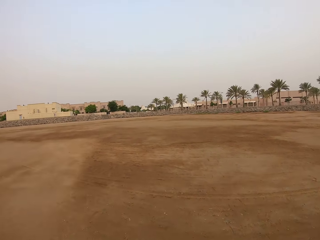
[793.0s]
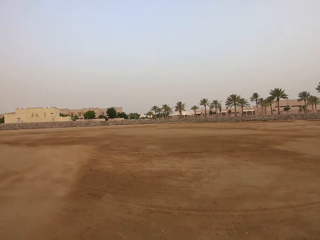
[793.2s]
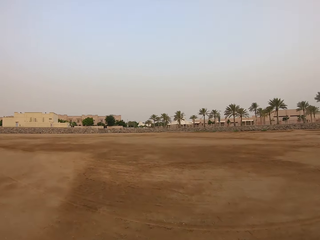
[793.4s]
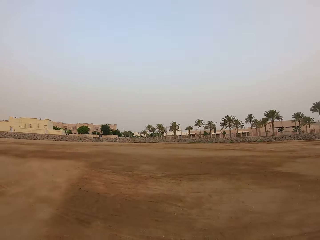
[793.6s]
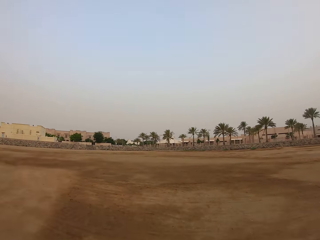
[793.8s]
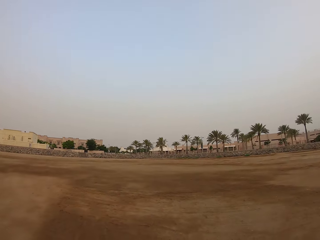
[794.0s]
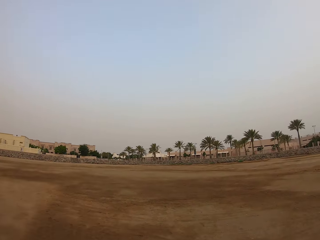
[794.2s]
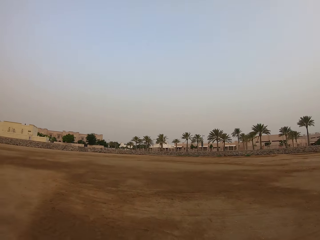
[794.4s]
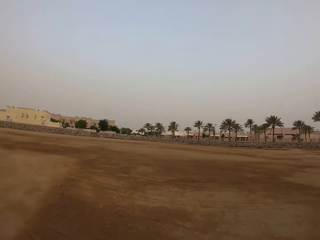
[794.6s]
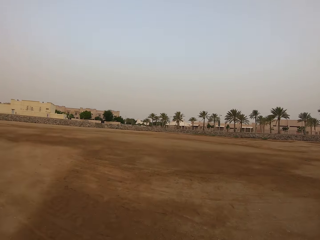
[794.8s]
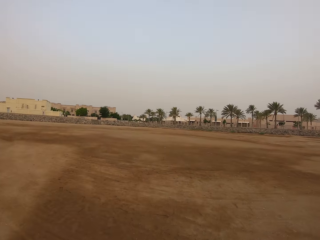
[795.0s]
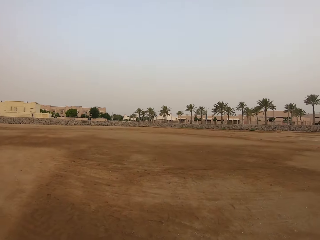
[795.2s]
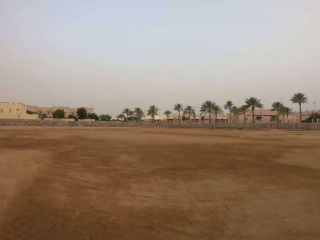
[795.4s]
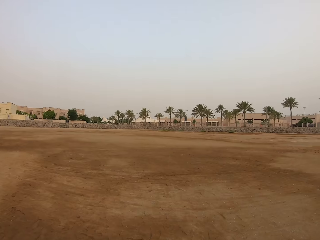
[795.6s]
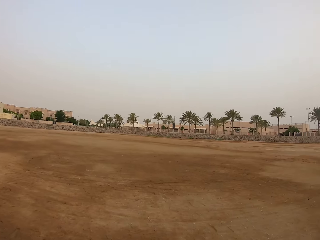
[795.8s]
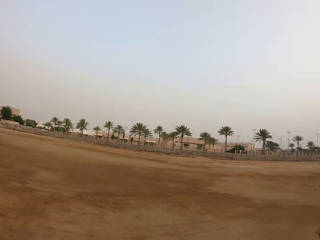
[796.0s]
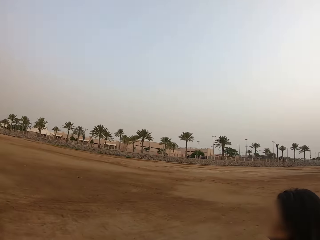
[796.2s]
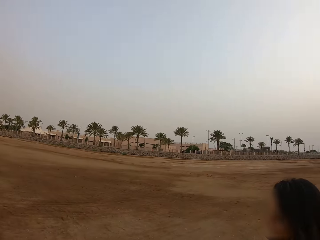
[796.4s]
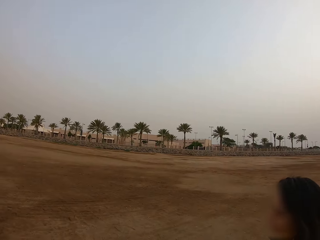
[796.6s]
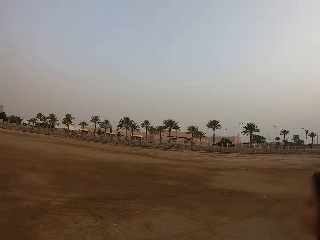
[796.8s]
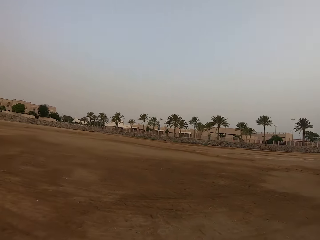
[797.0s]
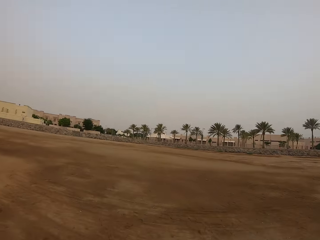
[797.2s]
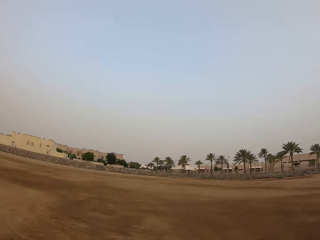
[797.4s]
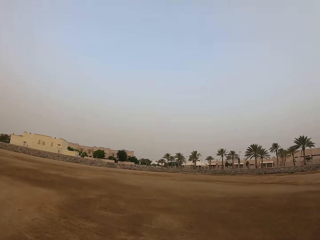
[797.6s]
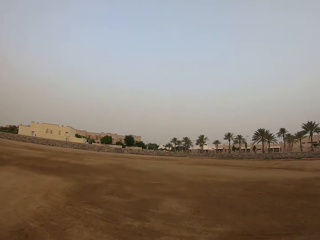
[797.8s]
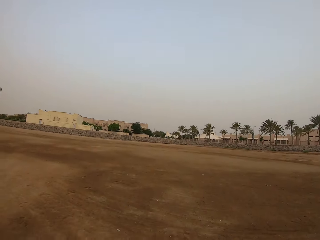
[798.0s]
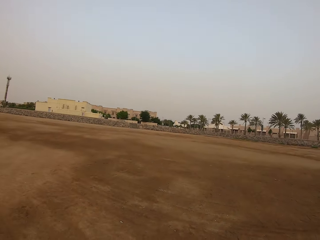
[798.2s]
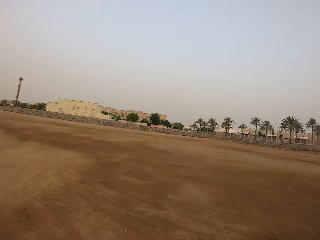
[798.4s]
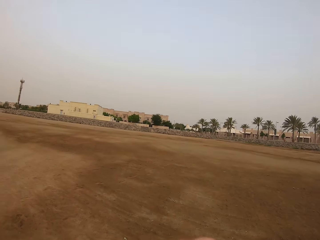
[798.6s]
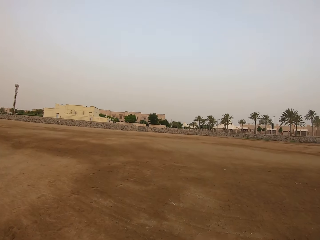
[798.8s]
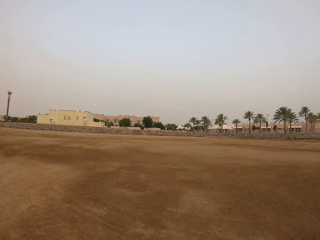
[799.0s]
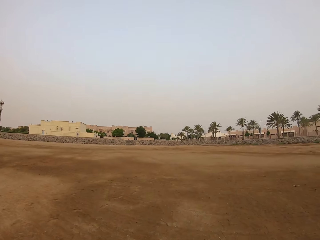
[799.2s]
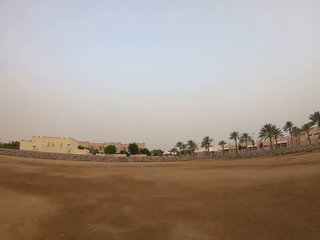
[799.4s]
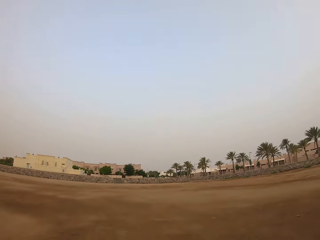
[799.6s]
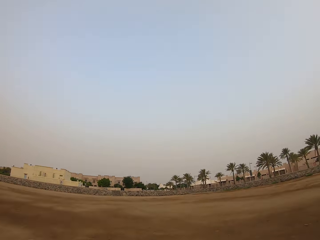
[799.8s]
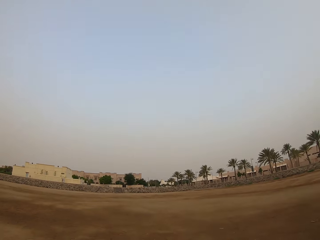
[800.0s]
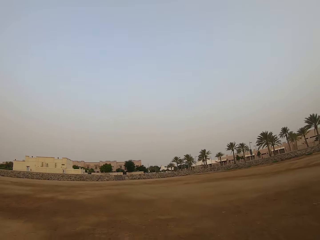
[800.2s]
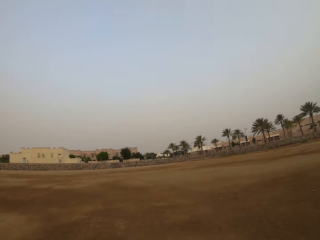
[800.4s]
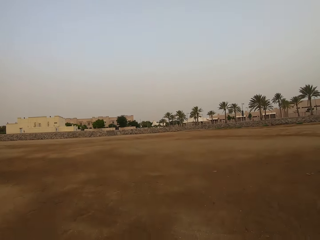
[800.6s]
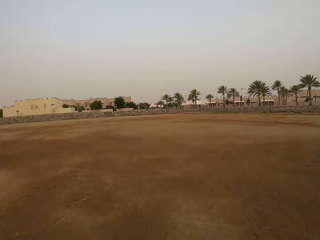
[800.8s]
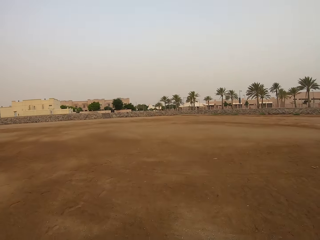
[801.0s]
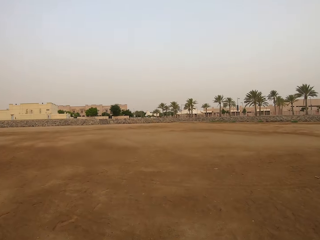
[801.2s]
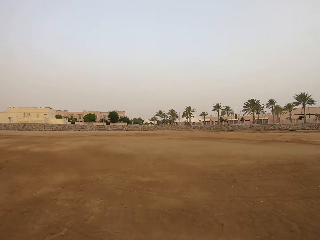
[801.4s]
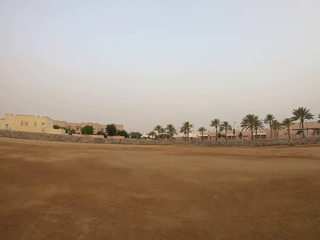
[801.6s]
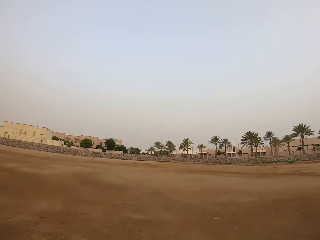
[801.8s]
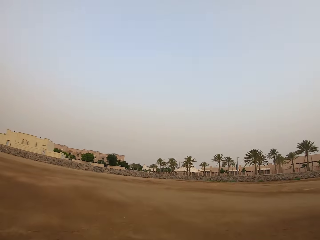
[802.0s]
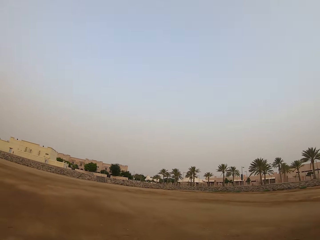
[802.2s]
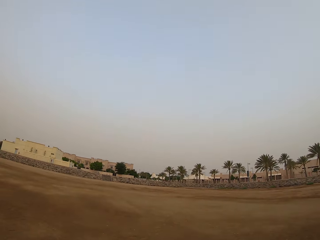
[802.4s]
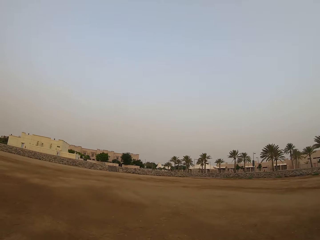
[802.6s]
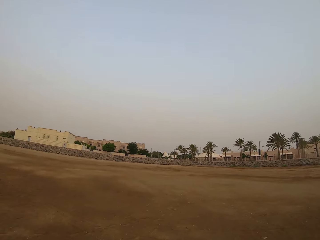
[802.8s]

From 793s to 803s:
The camera wearer looks at the lady. They walk on the field.

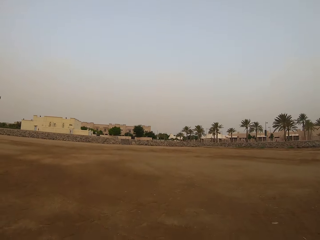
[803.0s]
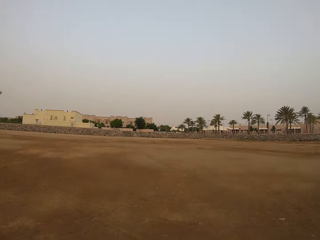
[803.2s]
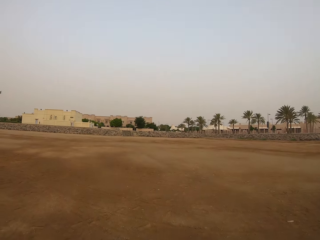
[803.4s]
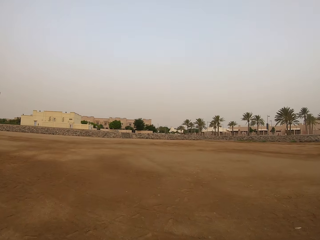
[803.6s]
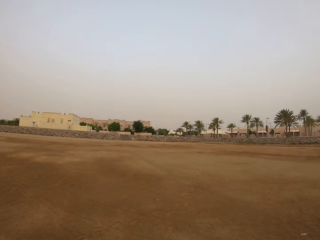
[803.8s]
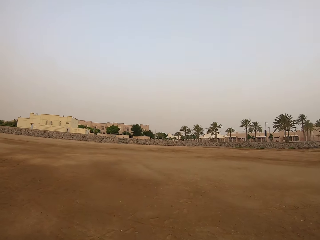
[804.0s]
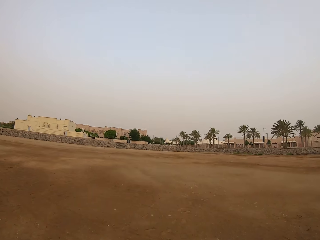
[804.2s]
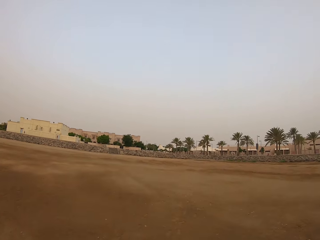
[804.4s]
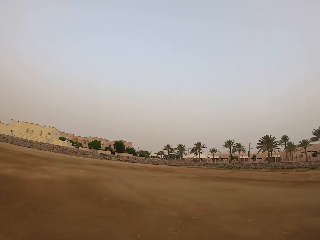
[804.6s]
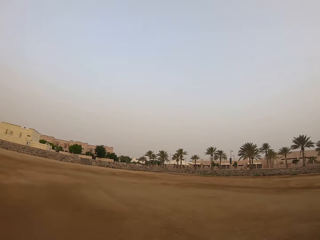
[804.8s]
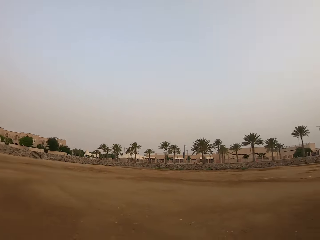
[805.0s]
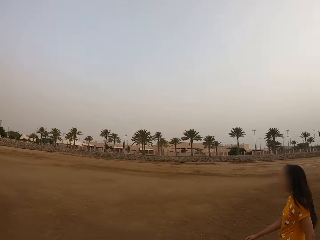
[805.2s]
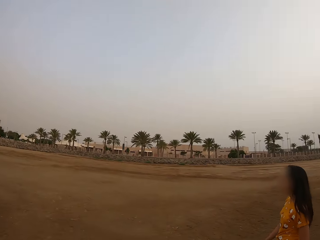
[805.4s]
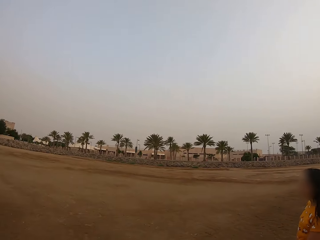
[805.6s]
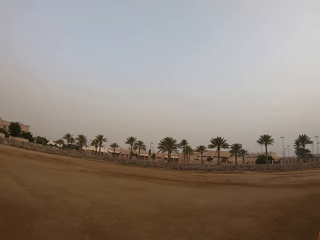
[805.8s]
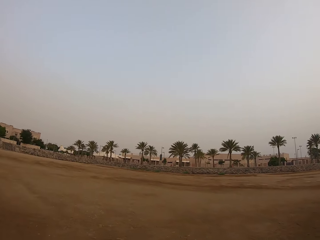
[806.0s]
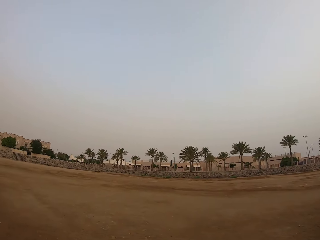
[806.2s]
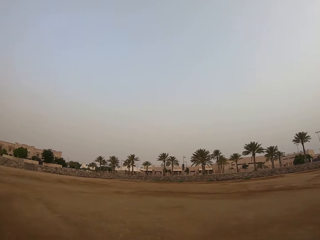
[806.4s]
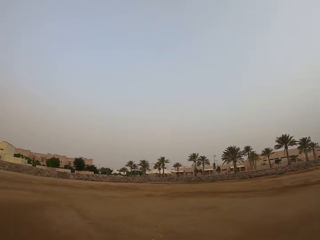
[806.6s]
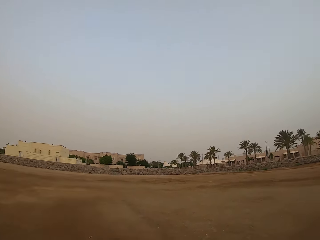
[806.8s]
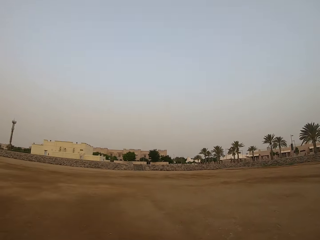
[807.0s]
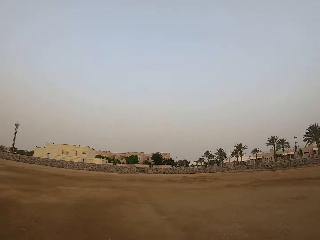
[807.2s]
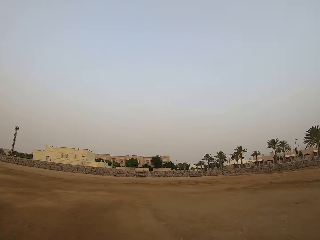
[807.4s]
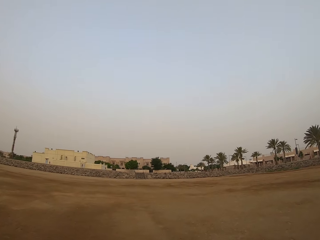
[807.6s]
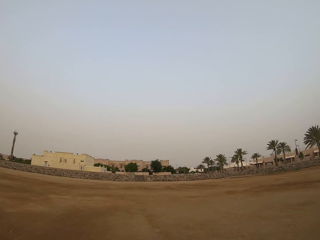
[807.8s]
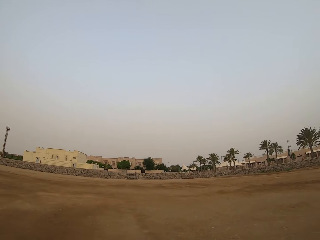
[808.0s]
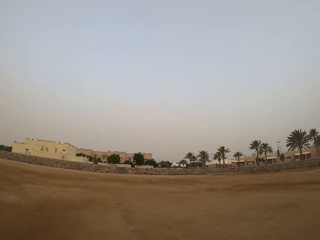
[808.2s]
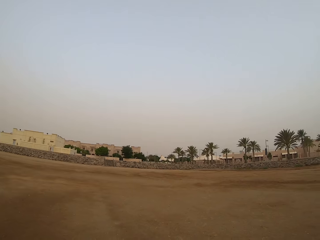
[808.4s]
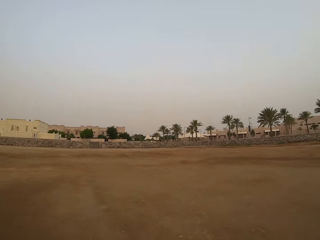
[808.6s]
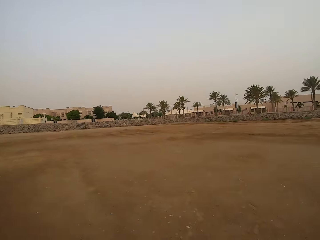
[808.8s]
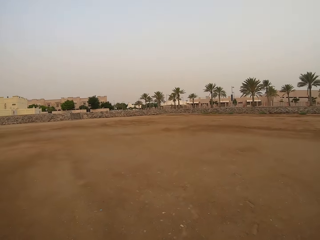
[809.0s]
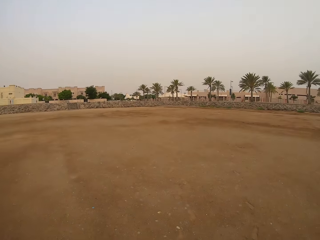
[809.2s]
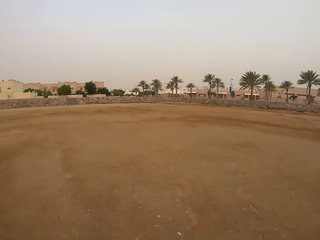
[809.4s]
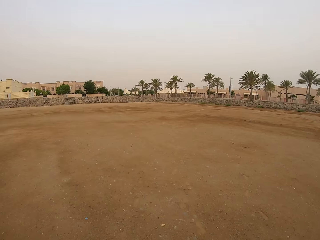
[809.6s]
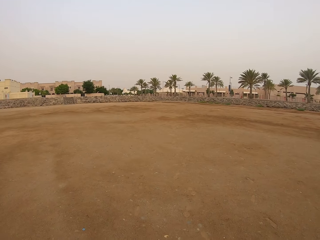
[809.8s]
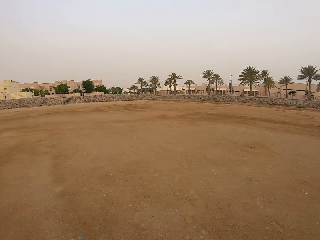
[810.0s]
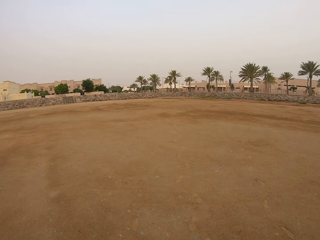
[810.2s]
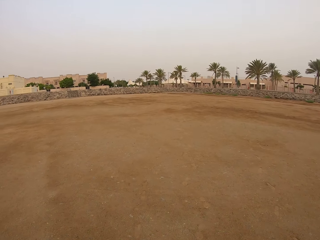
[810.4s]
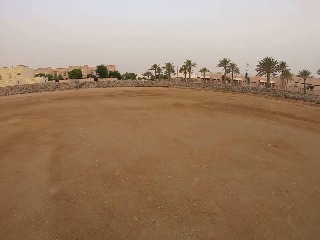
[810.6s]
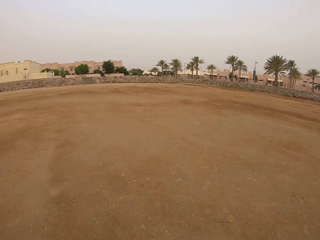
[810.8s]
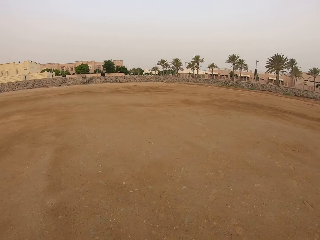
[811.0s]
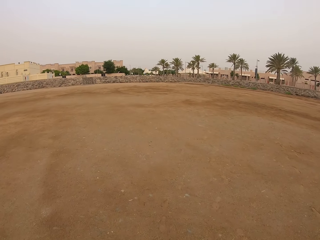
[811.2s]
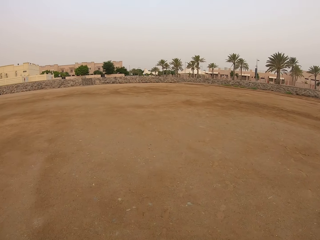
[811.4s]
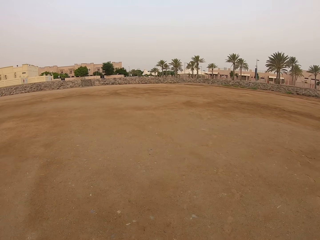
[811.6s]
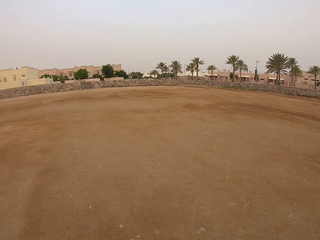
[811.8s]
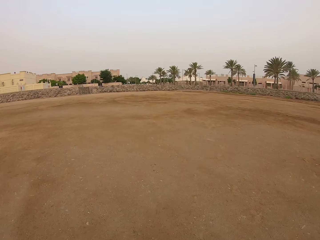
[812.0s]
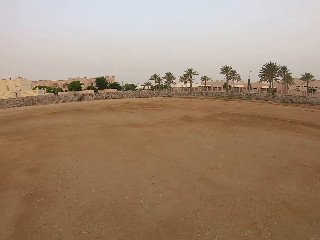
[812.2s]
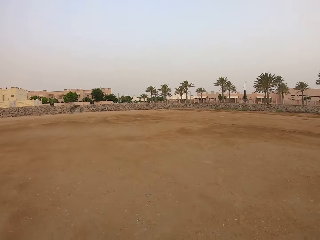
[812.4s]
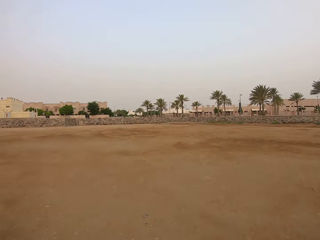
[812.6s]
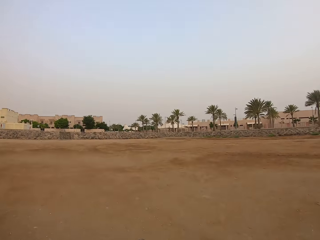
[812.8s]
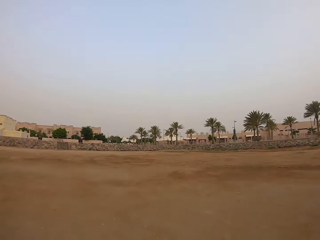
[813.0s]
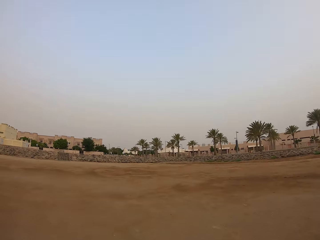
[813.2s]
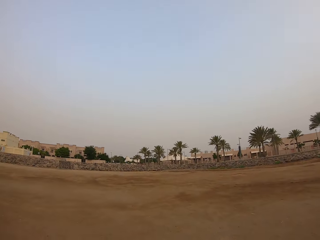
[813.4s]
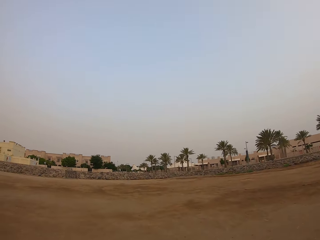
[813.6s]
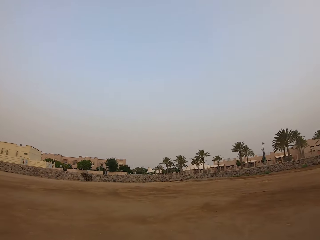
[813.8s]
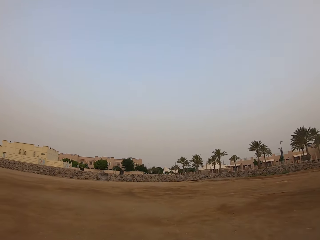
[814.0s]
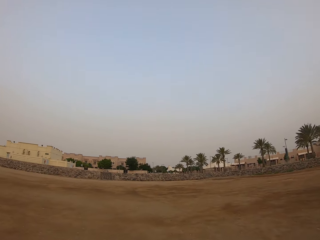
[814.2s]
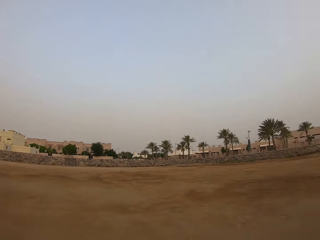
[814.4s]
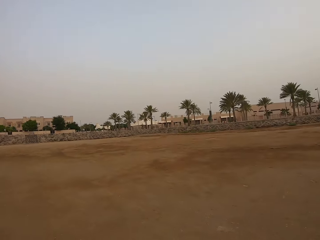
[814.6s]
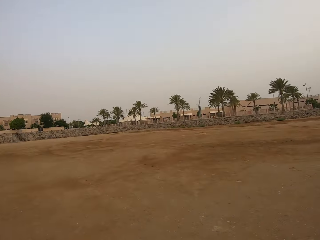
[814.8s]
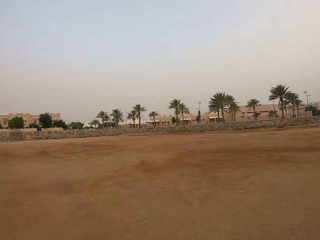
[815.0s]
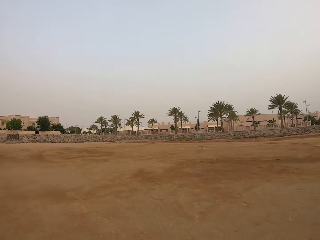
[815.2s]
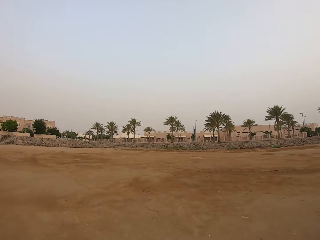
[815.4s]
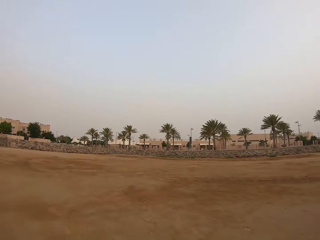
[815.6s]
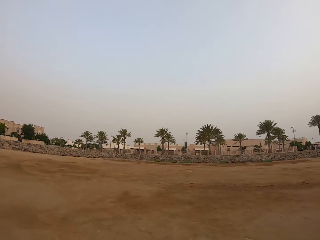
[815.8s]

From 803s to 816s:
A lady walks on the field. The camera wearer walks on the field.
